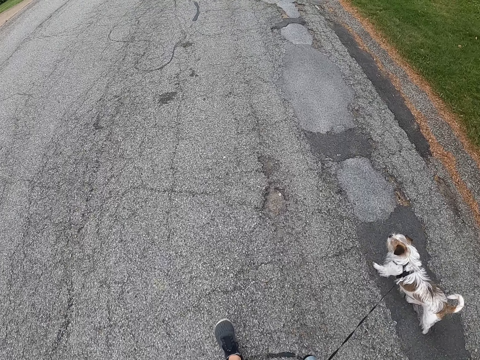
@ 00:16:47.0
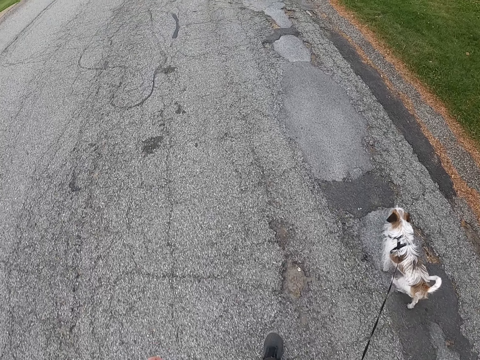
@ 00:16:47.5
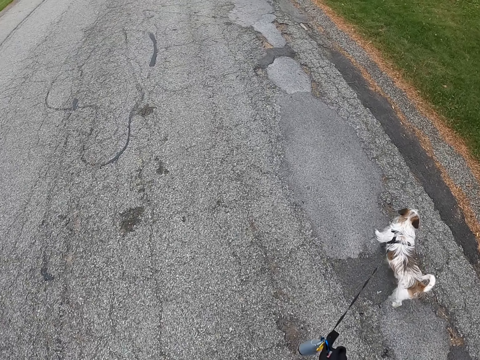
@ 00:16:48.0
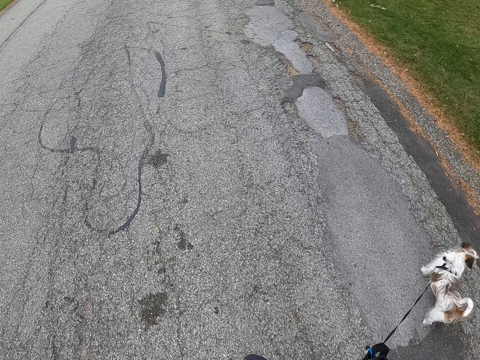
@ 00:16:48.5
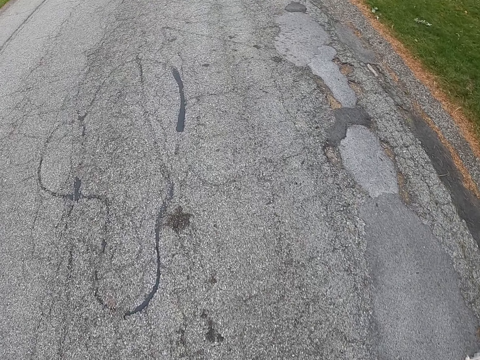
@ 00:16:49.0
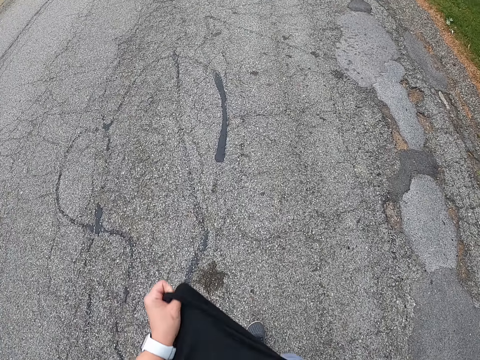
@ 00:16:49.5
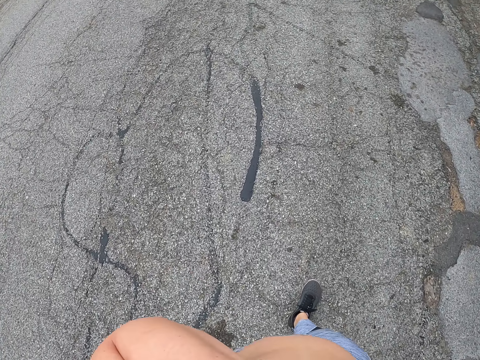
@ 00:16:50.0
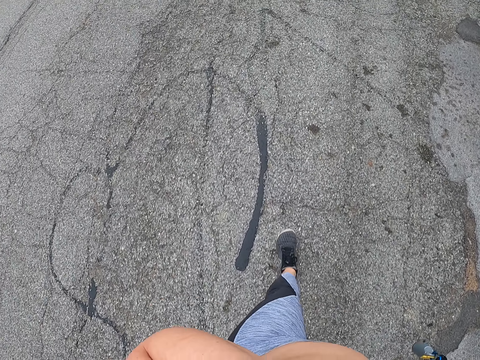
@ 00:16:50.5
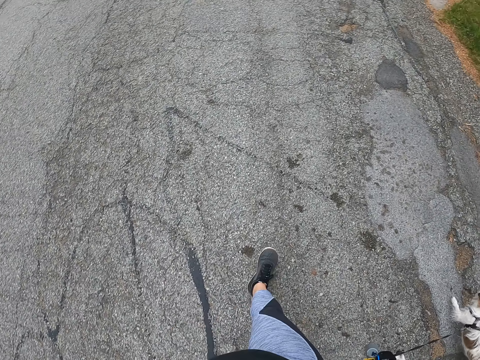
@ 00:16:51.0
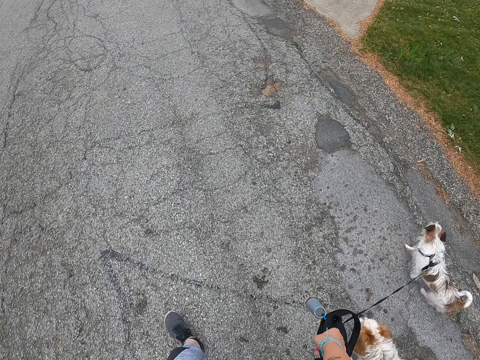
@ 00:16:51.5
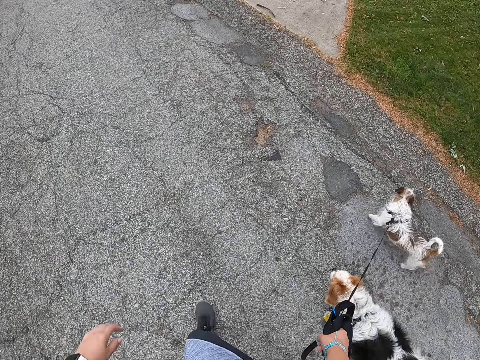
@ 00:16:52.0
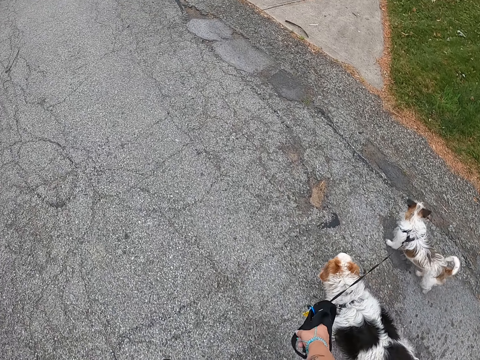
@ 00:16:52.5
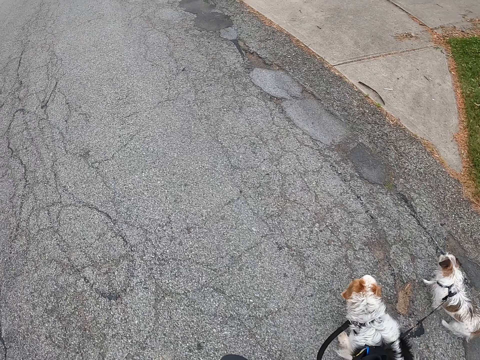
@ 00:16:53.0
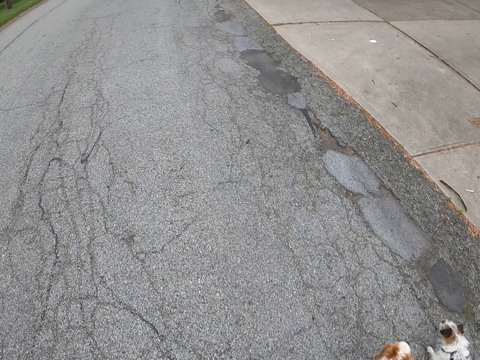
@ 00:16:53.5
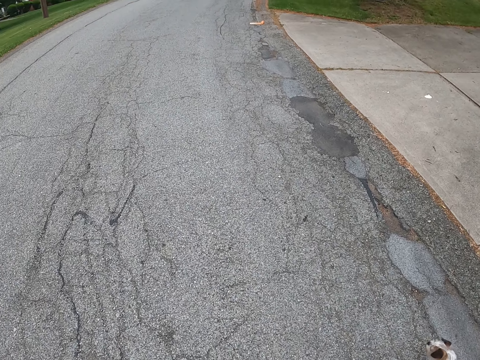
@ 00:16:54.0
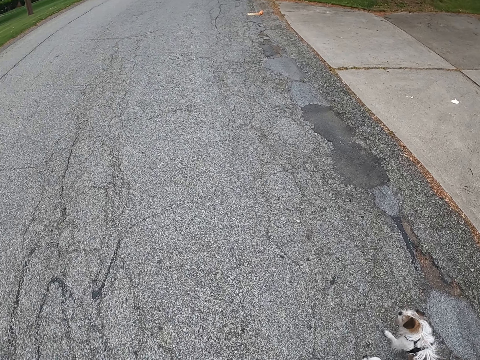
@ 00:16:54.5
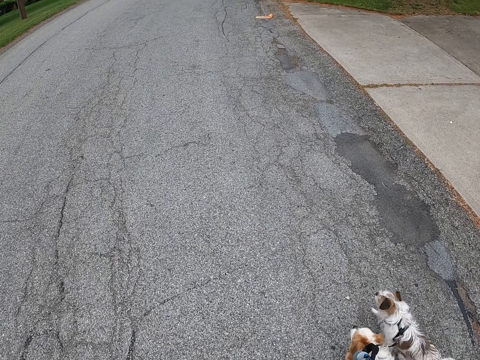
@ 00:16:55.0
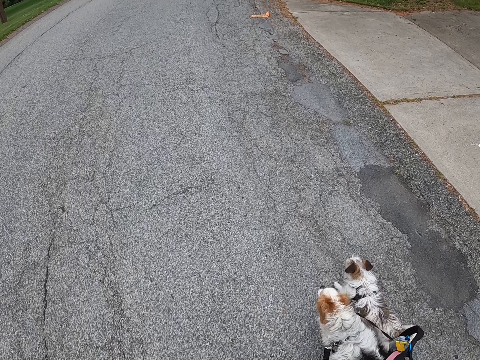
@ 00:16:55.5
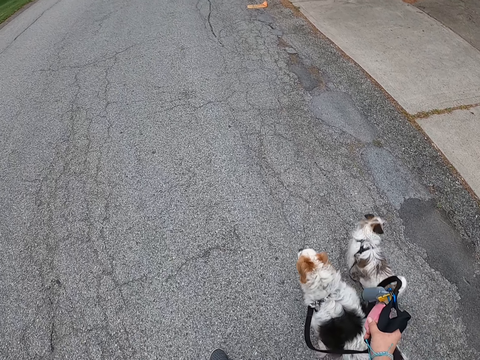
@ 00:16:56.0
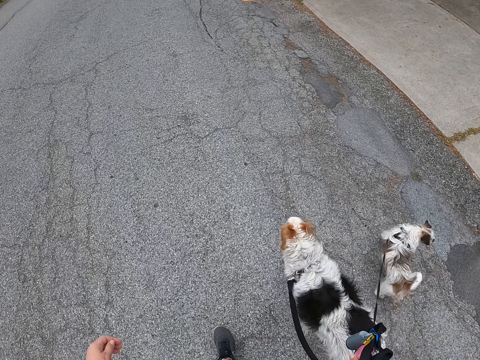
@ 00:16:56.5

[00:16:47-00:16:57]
The camera wearer cleans her face with her cloth. She pulls her top with the left hand. She touches something. She walks the dogs. She lowers her left hand. She walks the dogs.

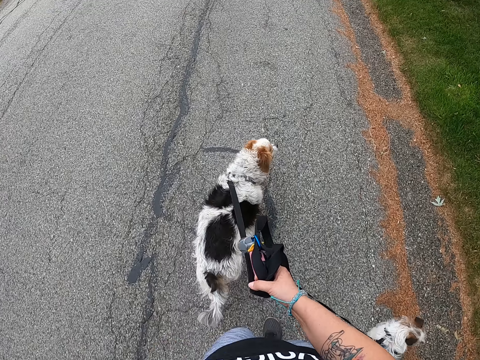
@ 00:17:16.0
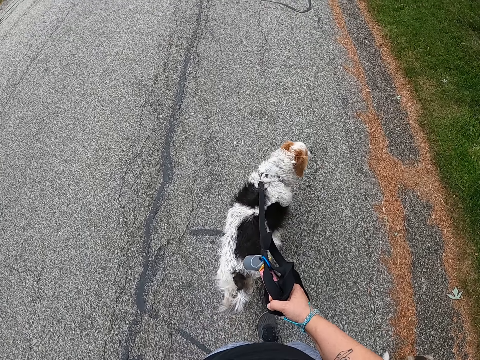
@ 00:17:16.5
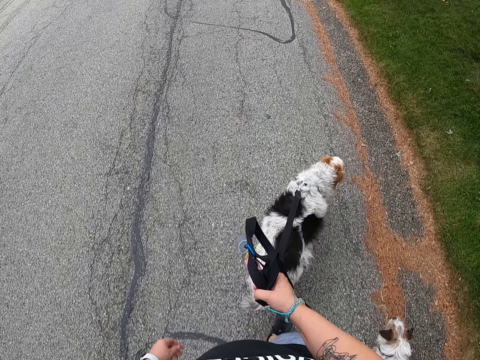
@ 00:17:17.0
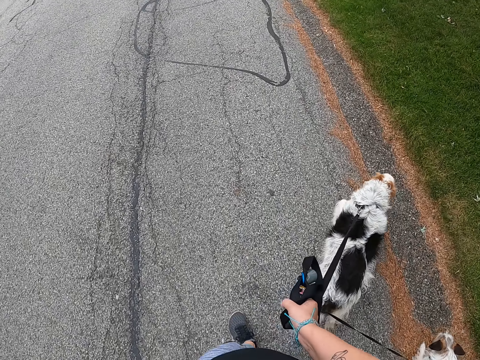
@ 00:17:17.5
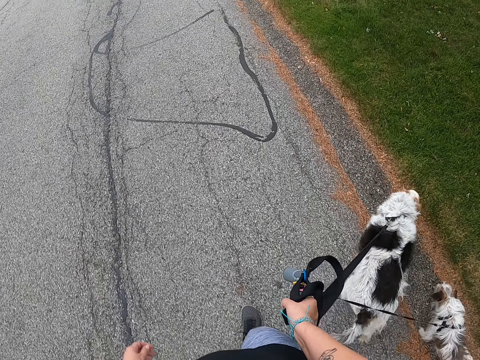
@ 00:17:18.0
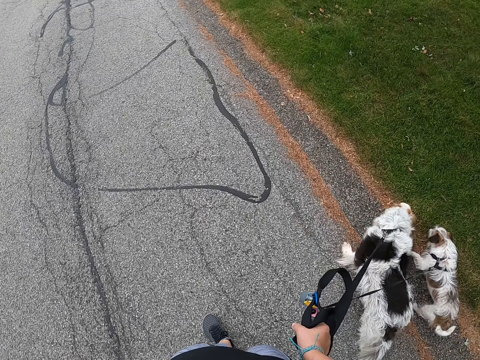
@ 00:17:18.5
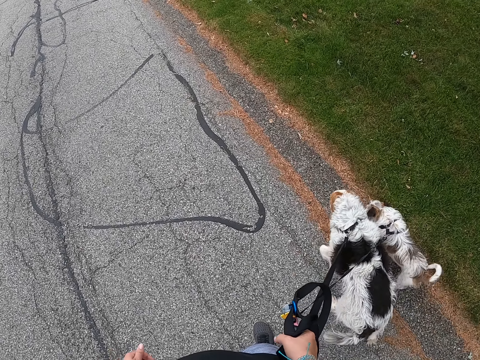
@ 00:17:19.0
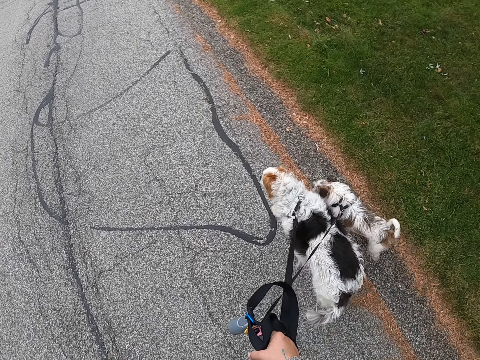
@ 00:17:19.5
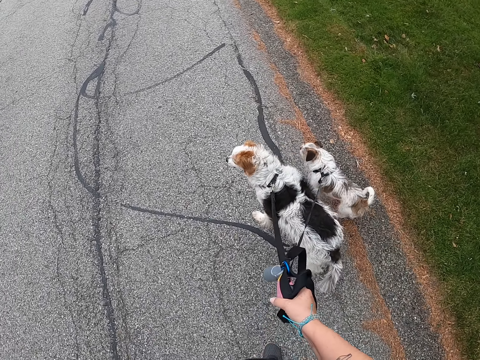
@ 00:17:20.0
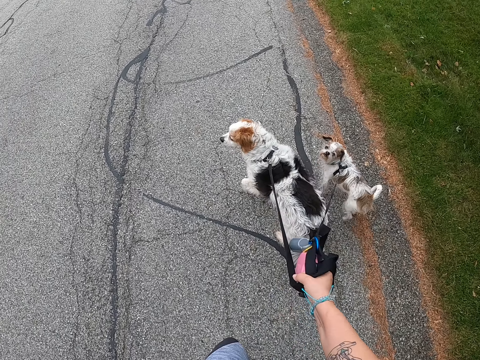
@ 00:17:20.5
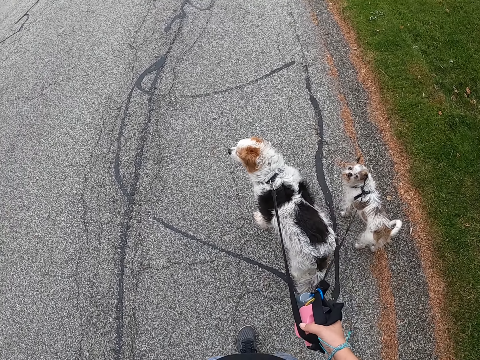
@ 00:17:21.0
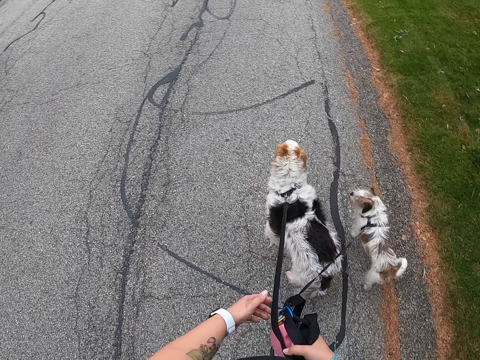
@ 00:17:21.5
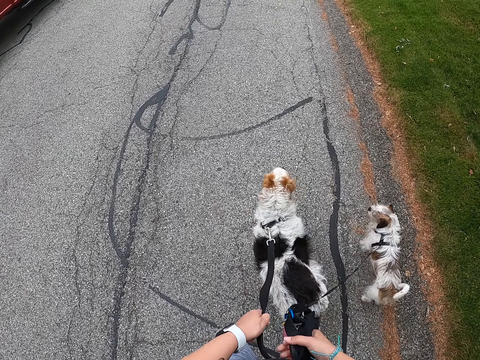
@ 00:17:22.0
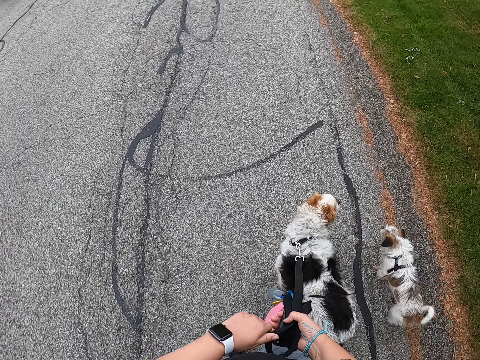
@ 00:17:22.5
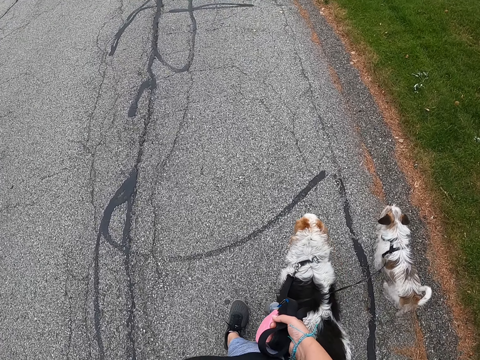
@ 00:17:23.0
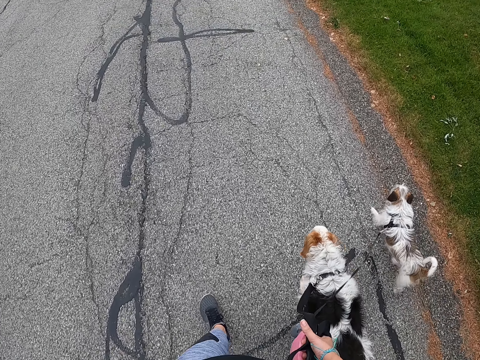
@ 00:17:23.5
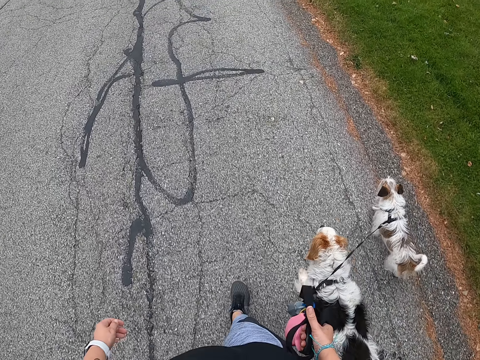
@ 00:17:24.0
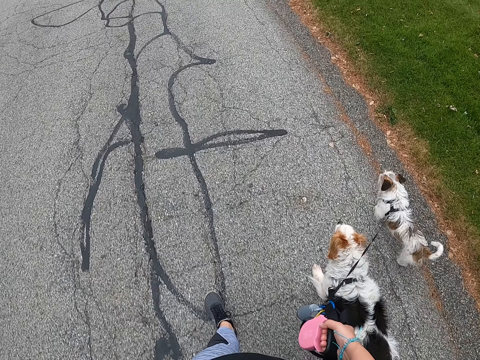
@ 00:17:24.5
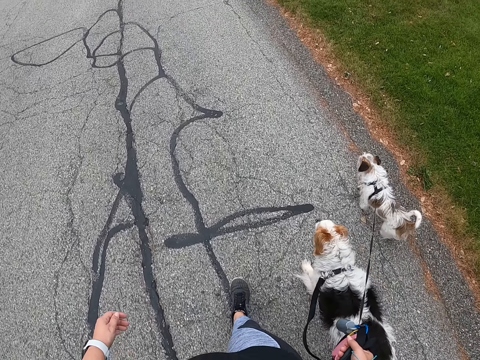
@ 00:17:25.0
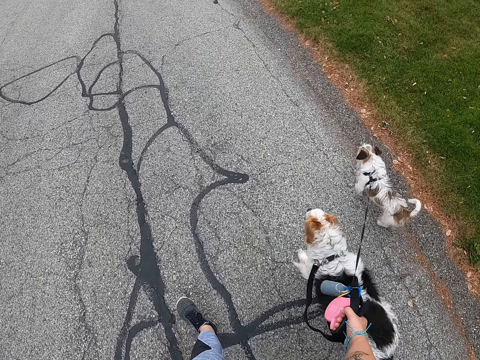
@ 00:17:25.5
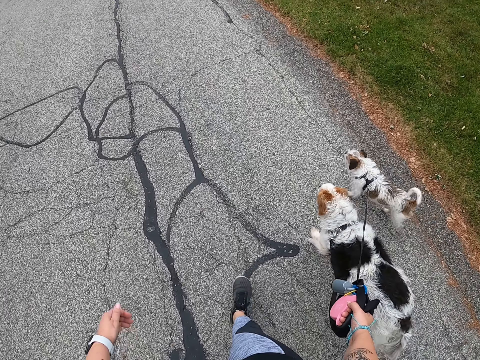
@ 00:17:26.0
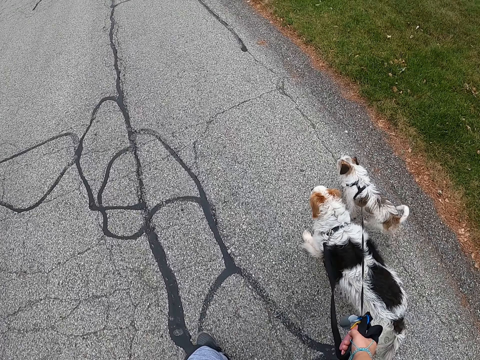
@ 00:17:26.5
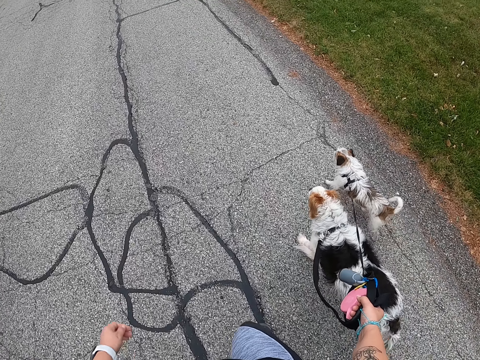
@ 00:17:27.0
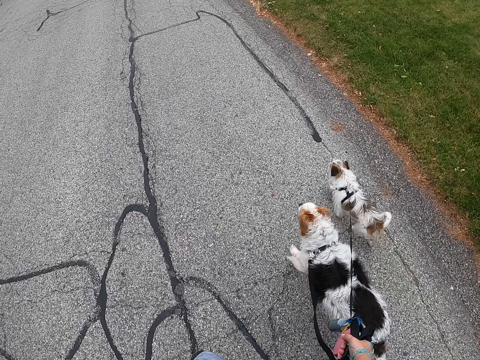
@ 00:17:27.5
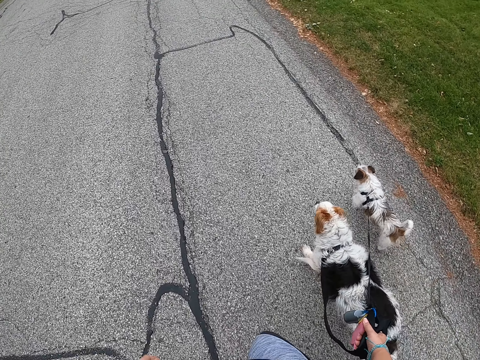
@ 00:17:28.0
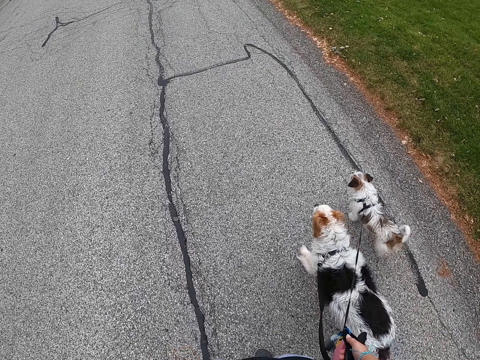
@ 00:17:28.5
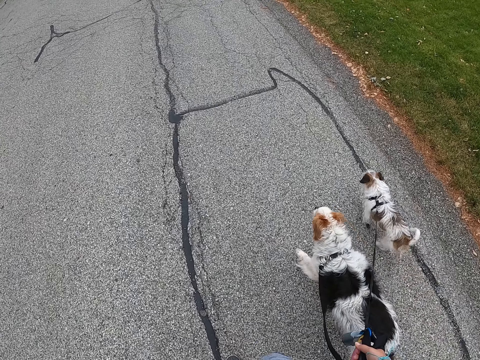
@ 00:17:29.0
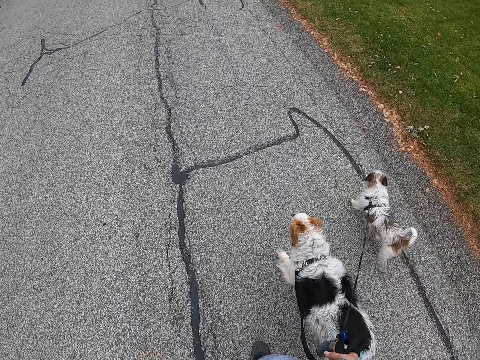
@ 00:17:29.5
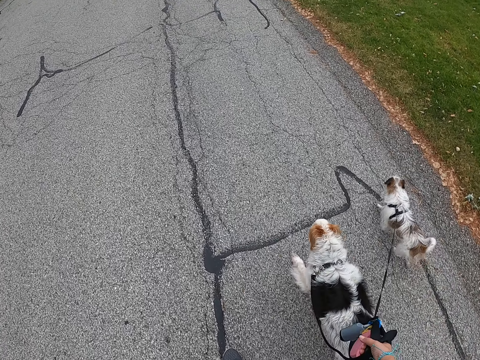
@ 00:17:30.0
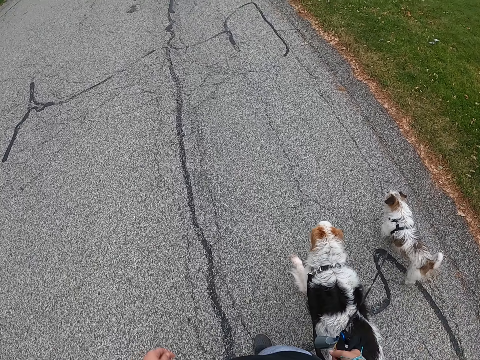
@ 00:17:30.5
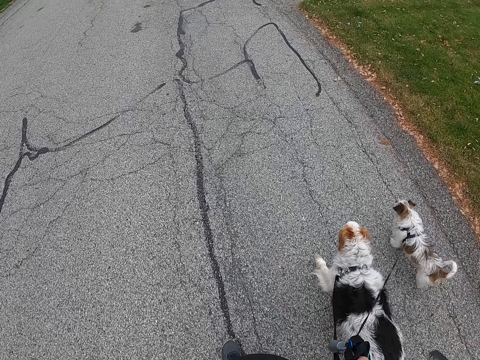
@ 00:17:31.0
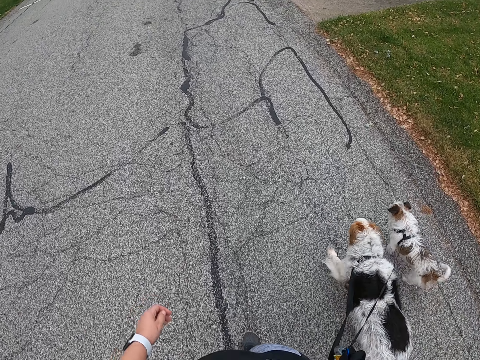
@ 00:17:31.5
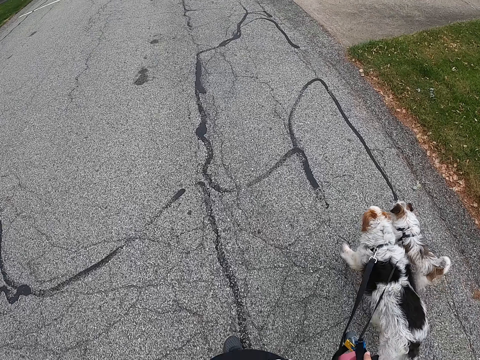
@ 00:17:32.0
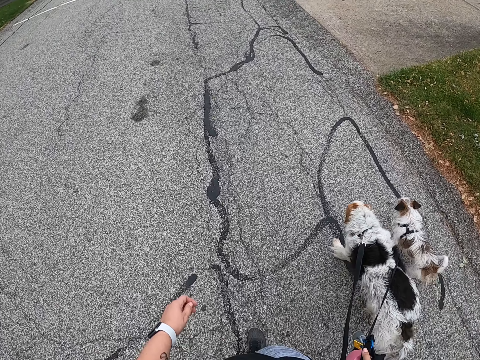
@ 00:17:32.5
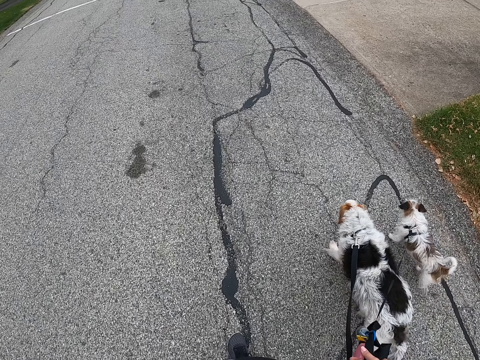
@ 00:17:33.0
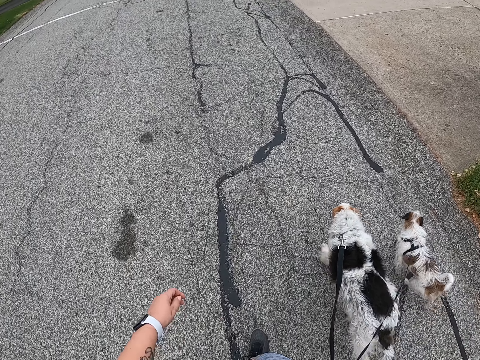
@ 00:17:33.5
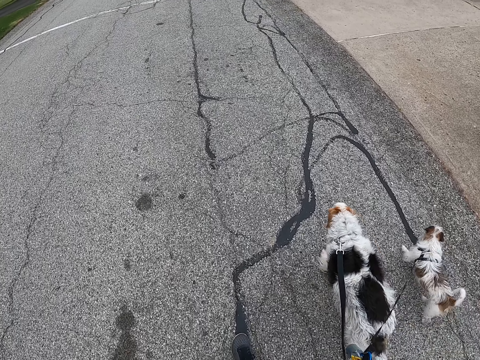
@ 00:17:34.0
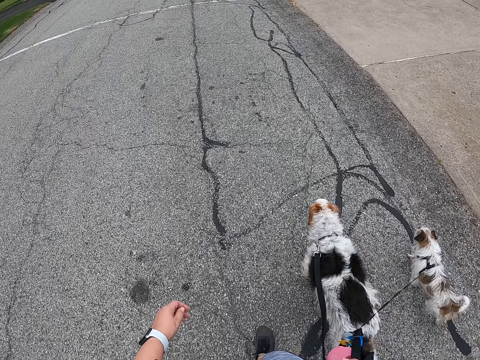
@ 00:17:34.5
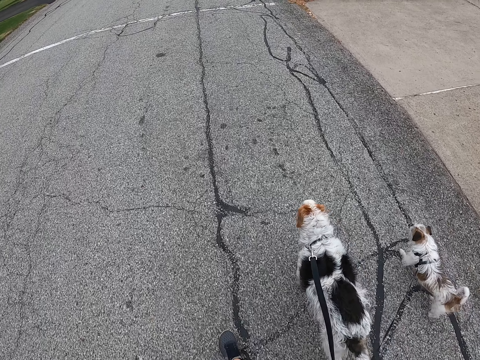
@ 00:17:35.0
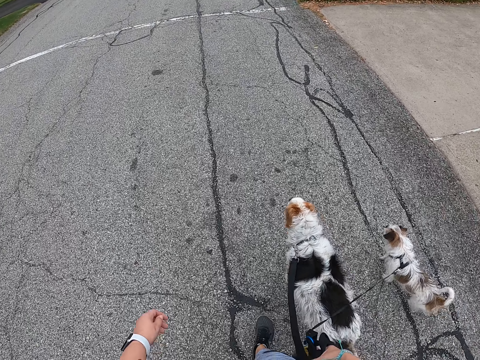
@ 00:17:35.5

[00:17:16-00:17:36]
The dog sniffs a lawn. The camera wearer holds the leashes tighter with her left hand. A brown car drives past the camera wearer. The camera wearer places the leash on her left hand. She walks the dogs.
